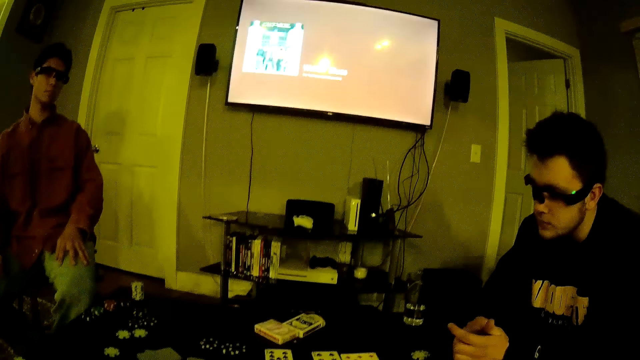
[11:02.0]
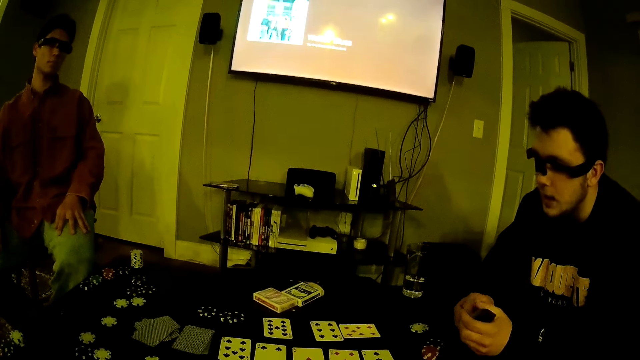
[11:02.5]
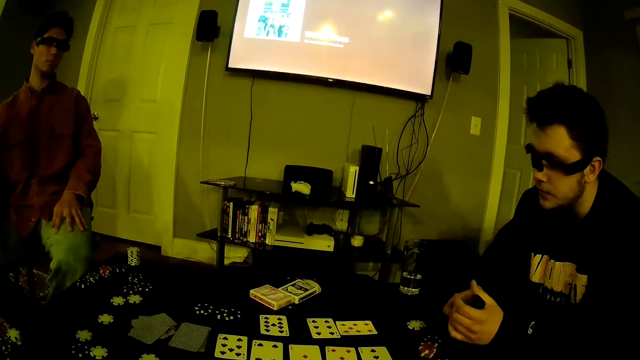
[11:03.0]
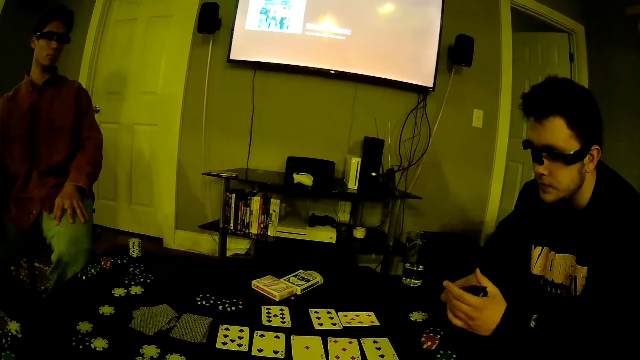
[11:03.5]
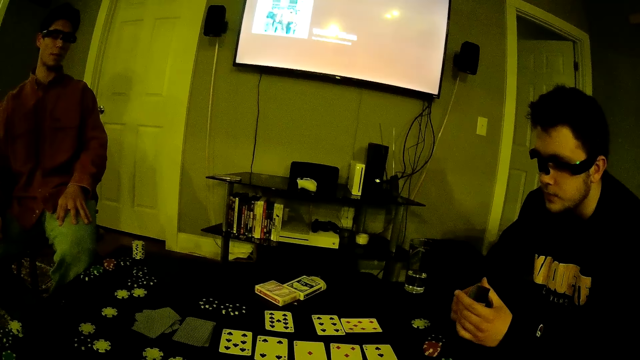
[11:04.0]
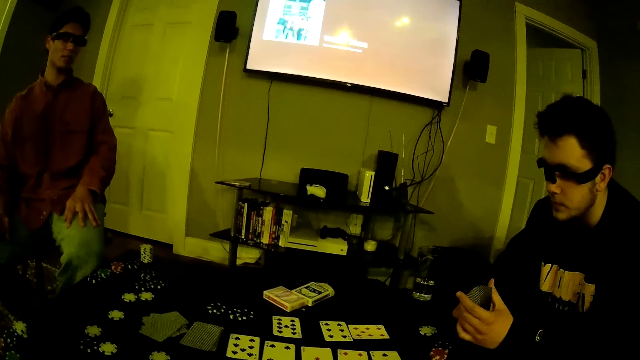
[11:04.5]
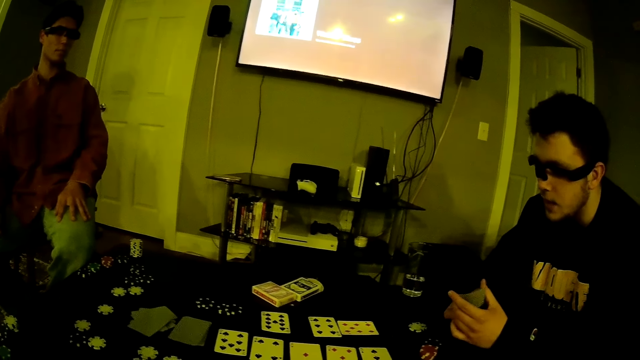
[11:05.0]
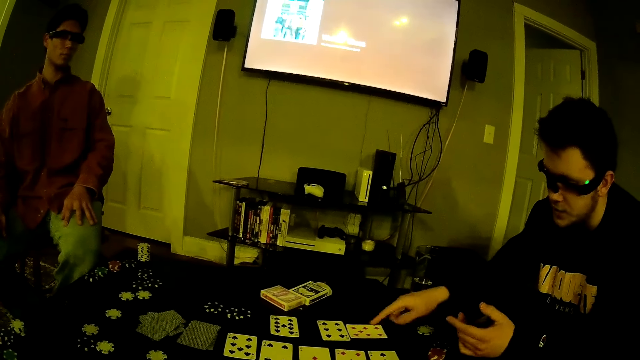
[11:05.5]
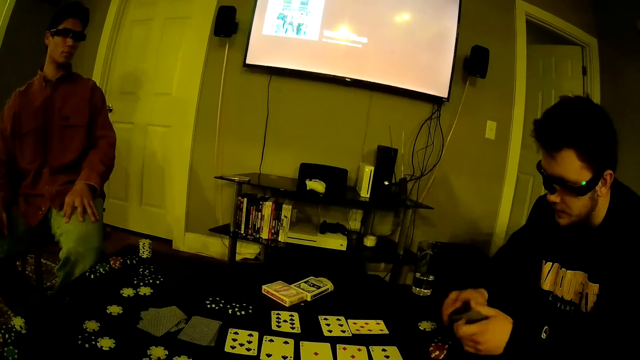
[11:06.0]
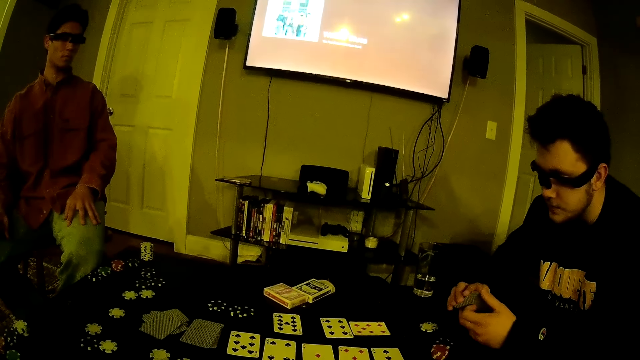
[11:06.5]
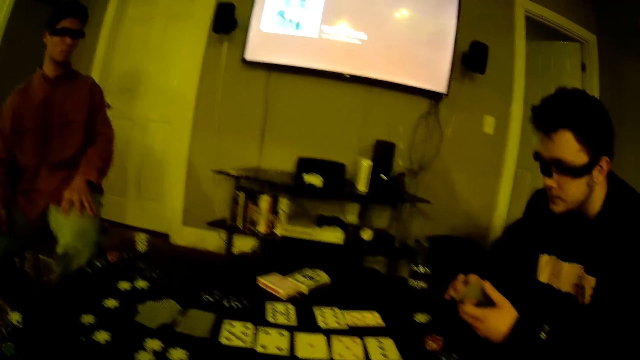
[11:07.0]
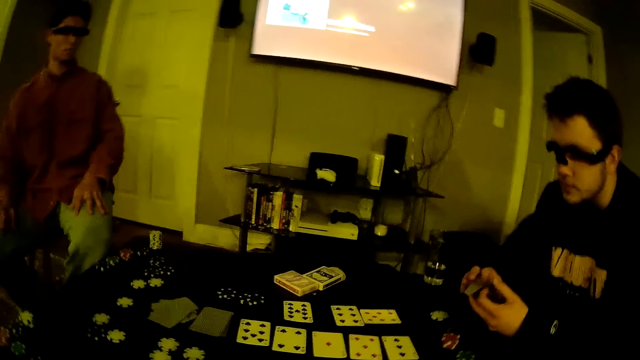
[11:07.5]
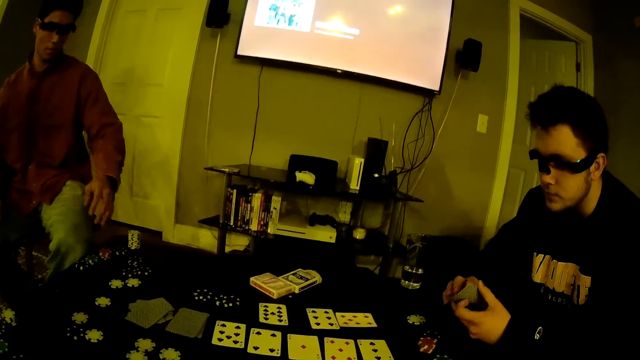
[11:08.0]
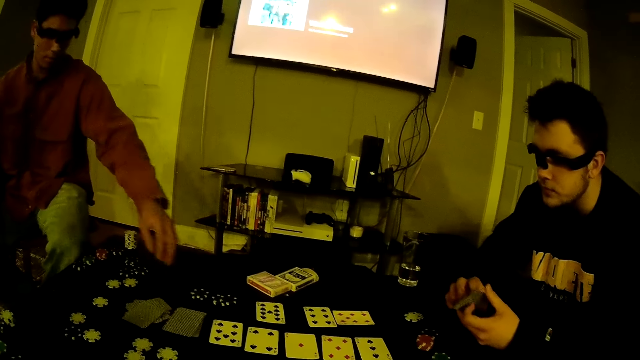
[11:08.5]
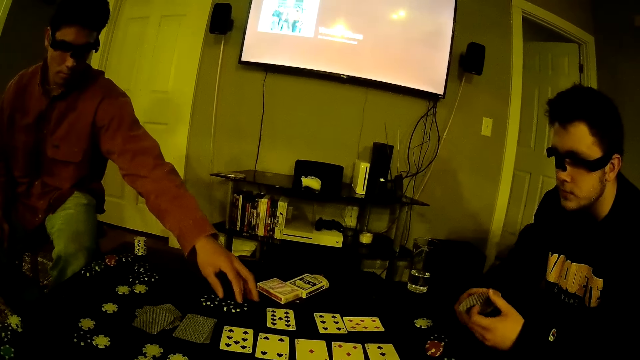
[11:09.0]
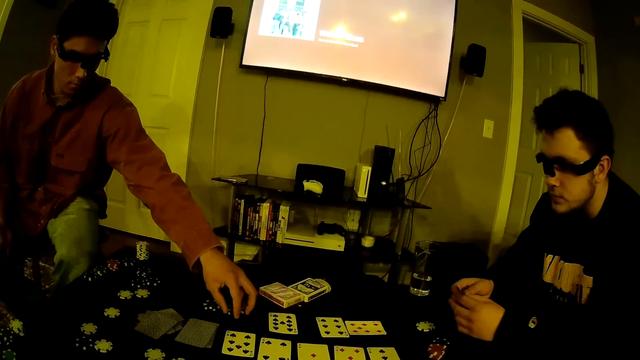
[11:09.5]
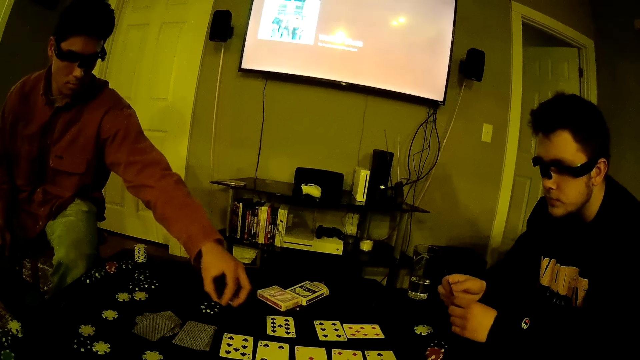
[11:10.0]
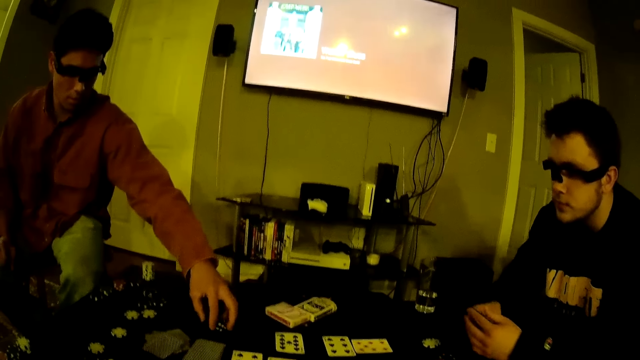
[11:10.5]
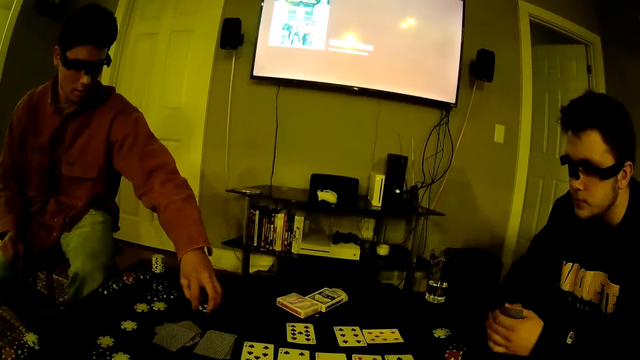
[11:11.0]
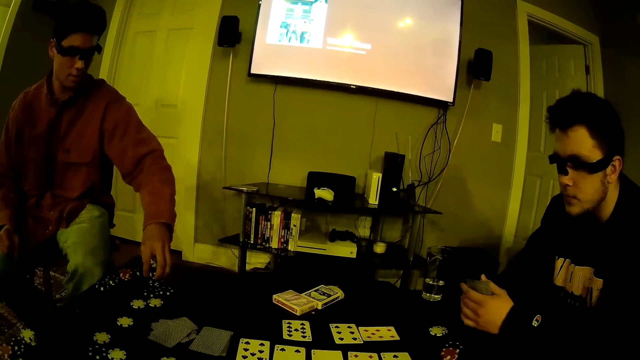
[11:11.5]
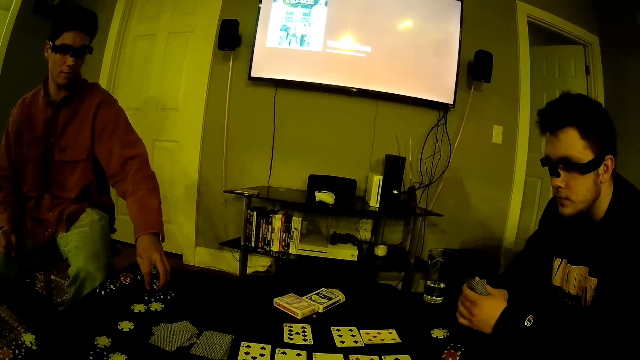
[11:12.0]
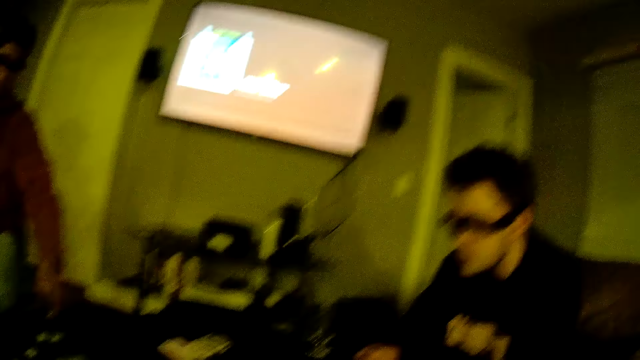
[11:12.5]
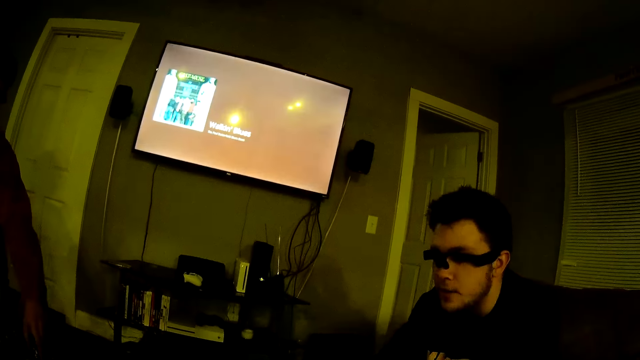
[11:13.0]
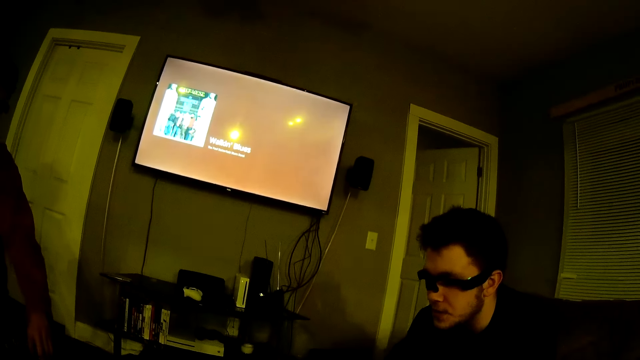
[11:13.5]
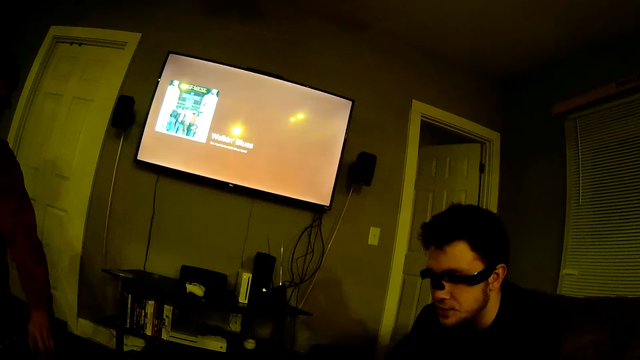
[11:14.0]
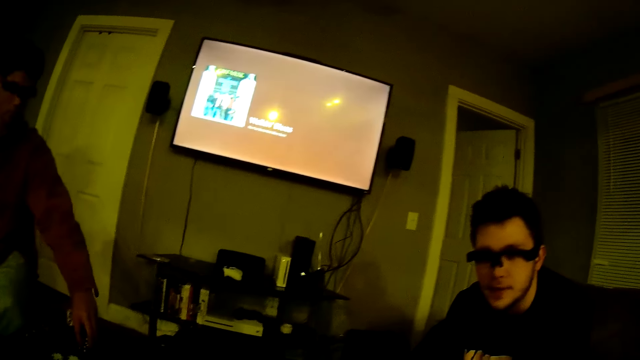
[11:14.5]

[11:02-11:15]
The camera wearer converses. A man points at the cards. Another man packs some poker chips on the table with his left hand and picks the chips. The first man interacts with the camera wearer. The other man puts the chips on the table.

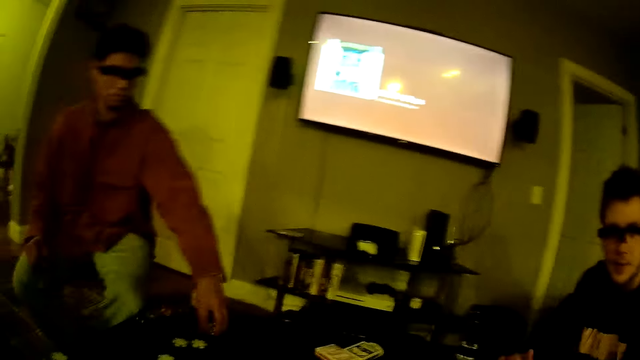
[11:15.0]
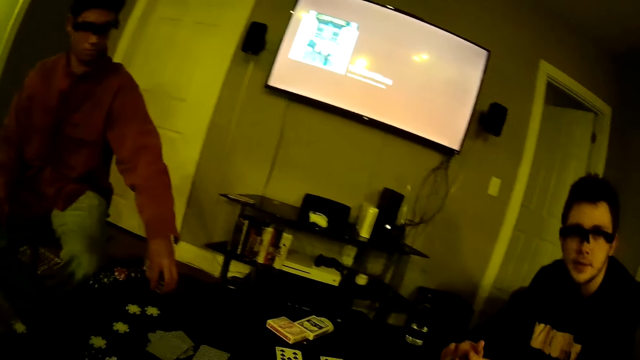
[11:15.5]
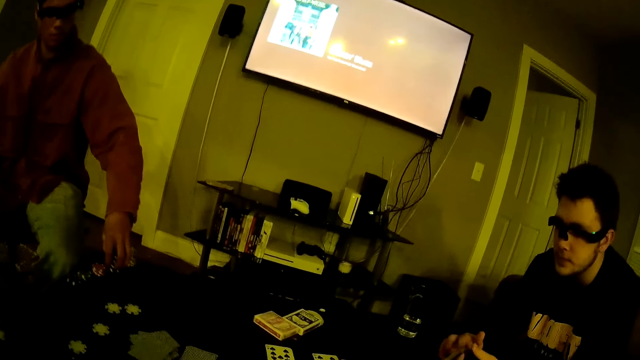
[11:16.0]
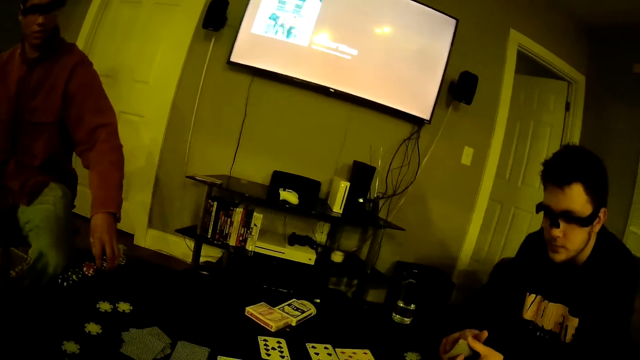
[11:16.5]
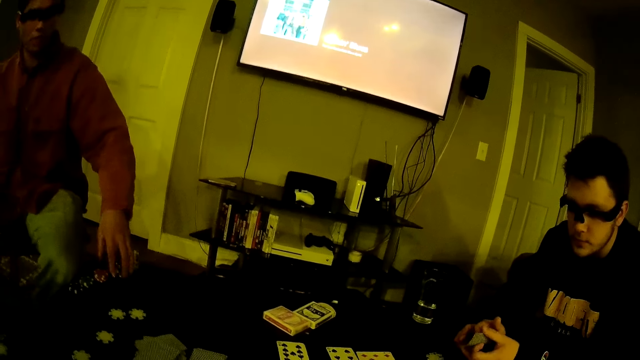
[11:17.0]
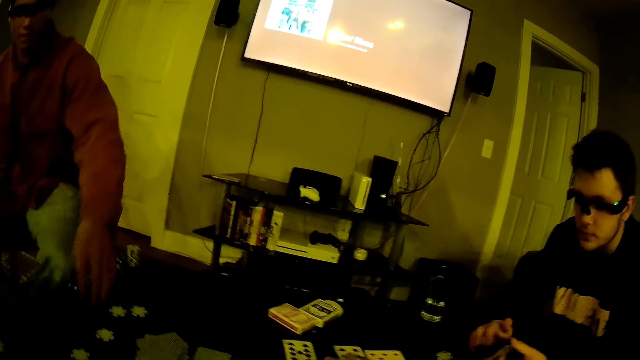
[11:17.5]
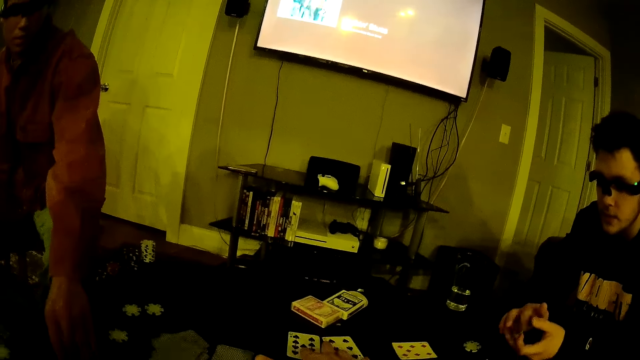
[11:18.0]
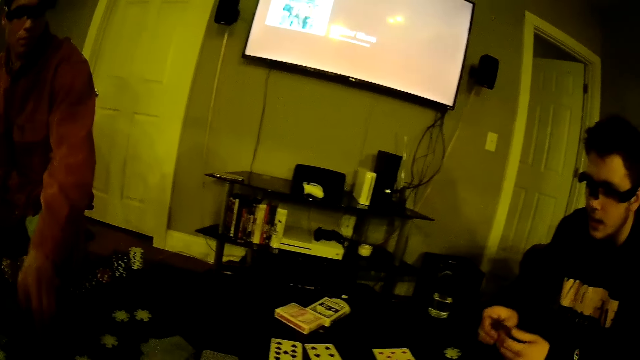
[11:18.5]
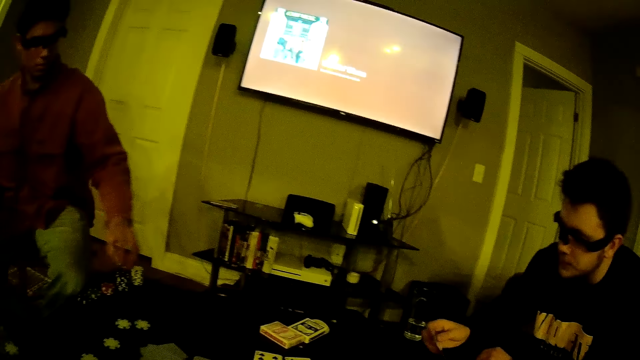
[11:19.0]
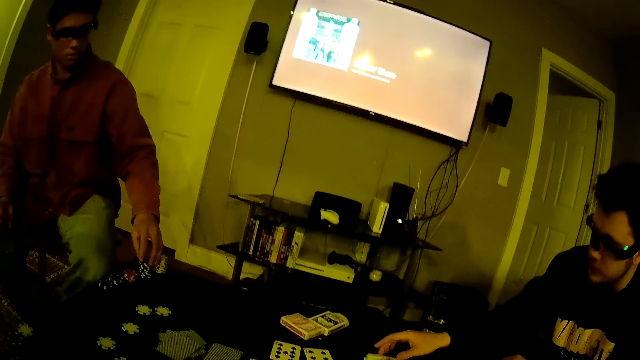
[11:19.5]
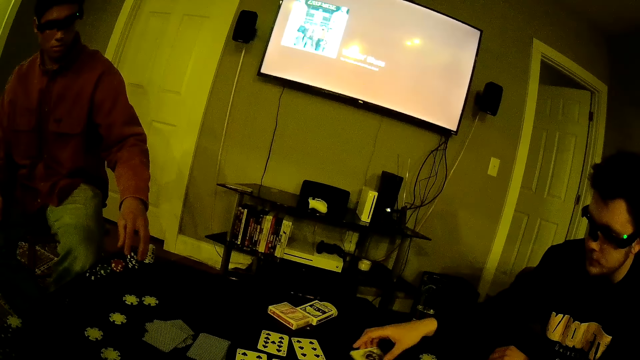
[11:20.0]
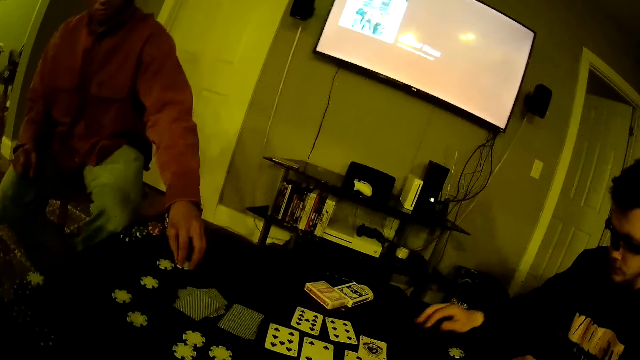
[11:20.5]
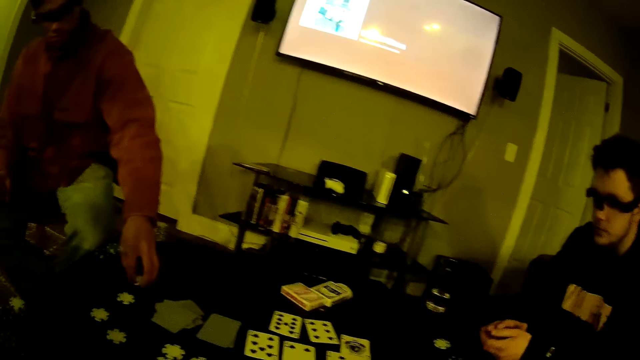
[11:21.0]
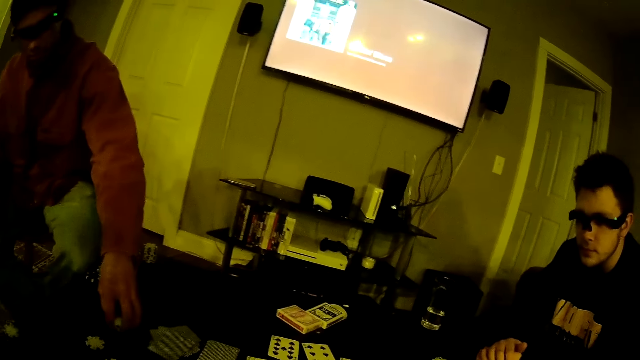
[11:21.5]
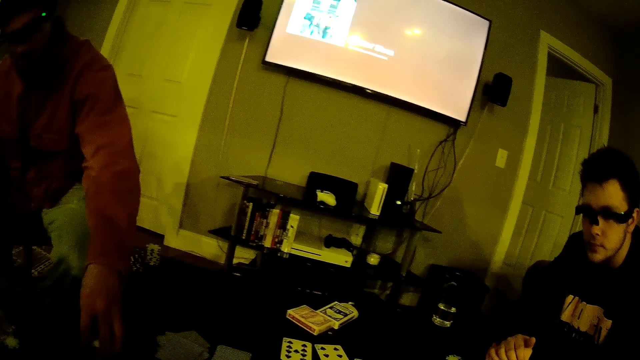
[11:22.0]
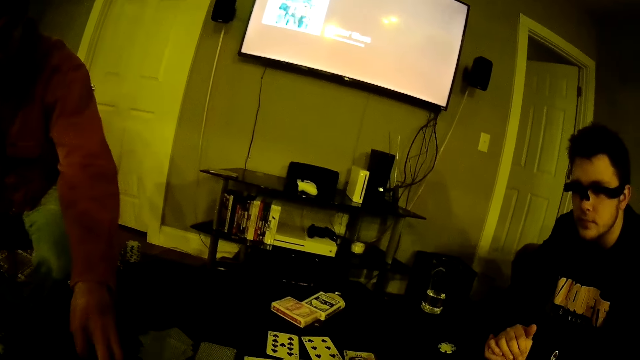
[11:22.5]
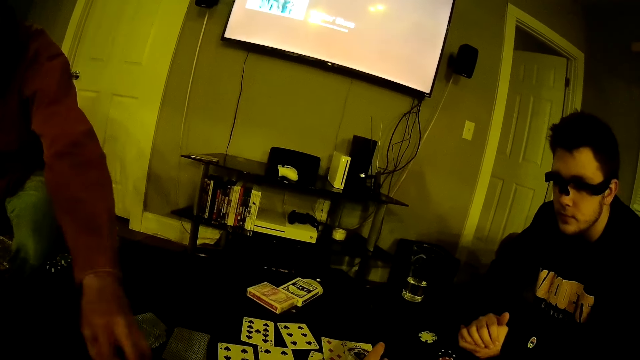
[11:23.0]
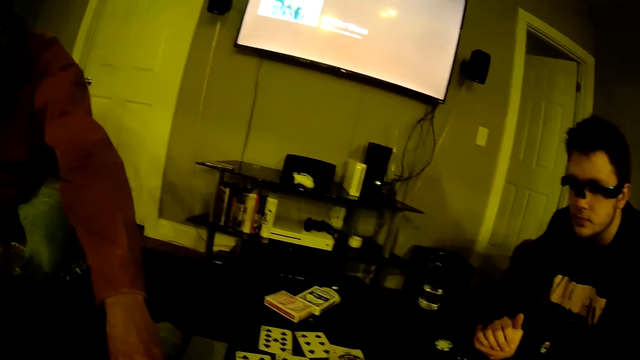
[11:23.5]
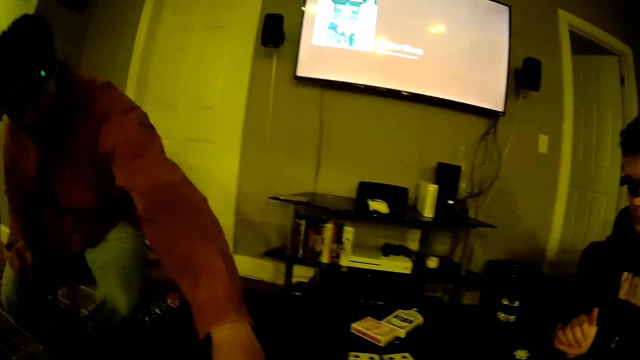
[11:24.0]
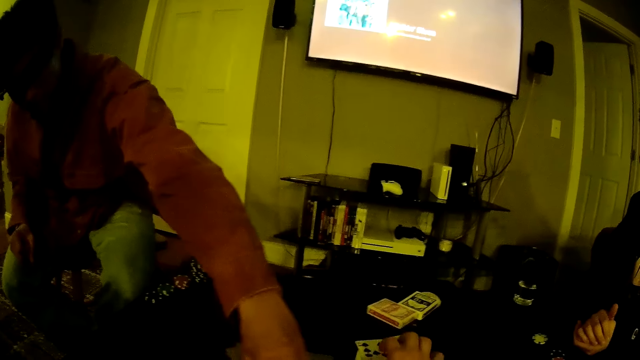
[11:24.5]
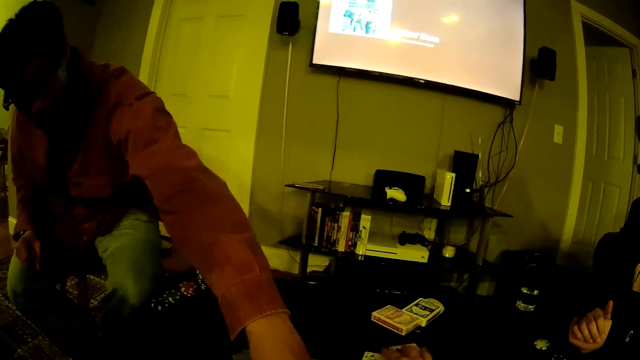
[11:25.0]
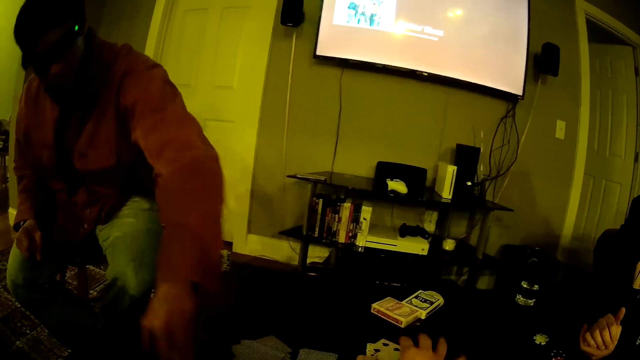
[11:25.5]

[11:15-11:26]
The camera wearer converses with a man. Another man pulls chips, packs some poker chips on the table with his left hand and picks a chip. The other man drops the poker chips on the table with his left hand. The first man drops a card on the table with his right hand. The other man packs some poker chips on the table with his left hand. The other man picks the chips repeatedly. The camera wearer arranges the cards on the table with his right hand.
